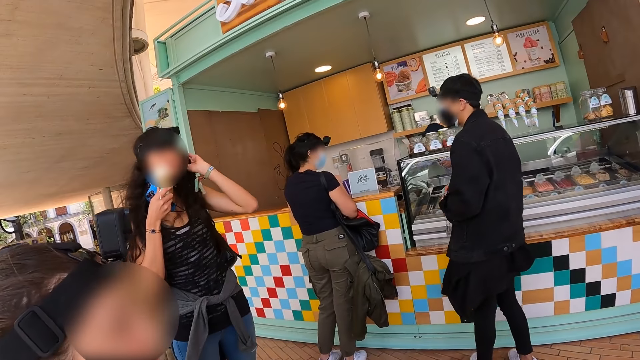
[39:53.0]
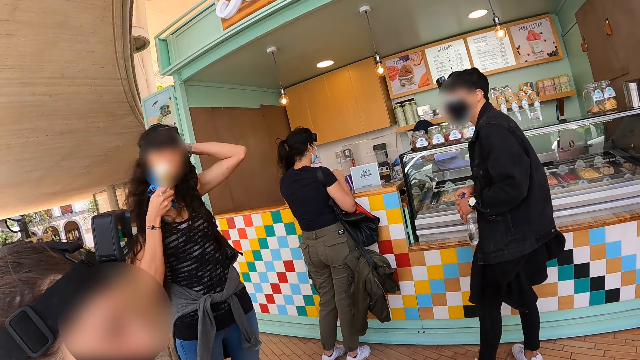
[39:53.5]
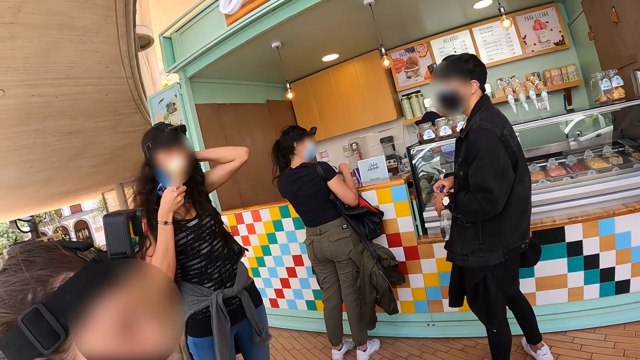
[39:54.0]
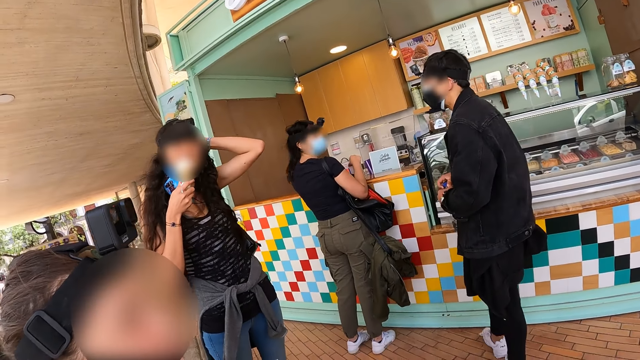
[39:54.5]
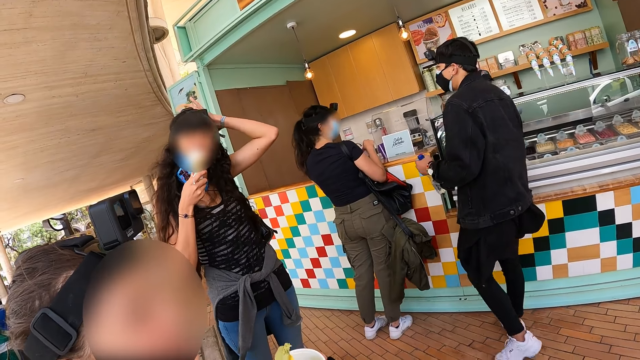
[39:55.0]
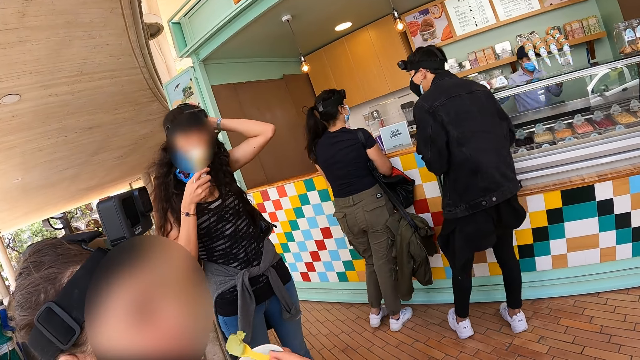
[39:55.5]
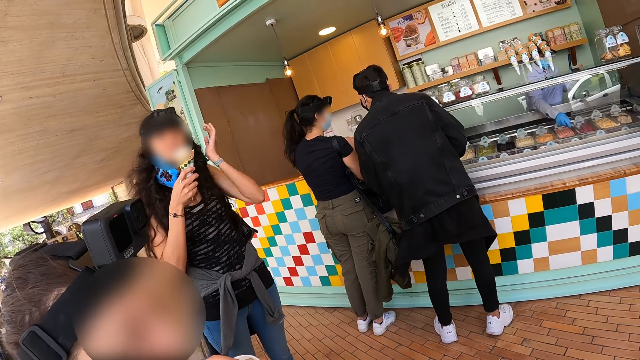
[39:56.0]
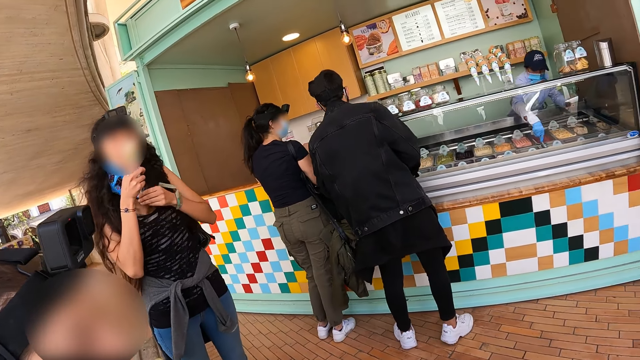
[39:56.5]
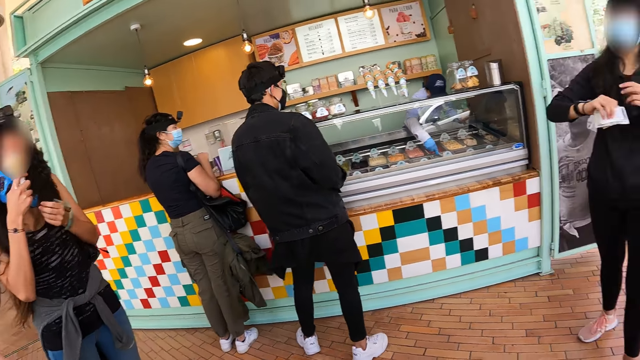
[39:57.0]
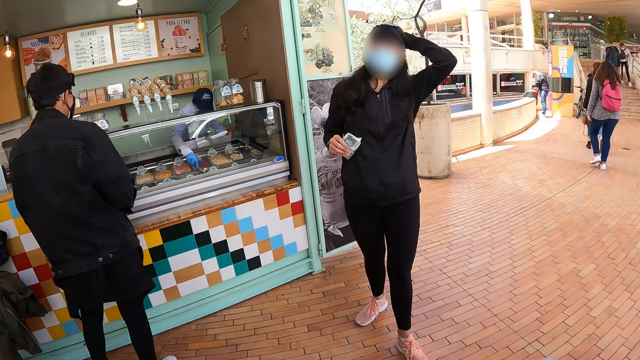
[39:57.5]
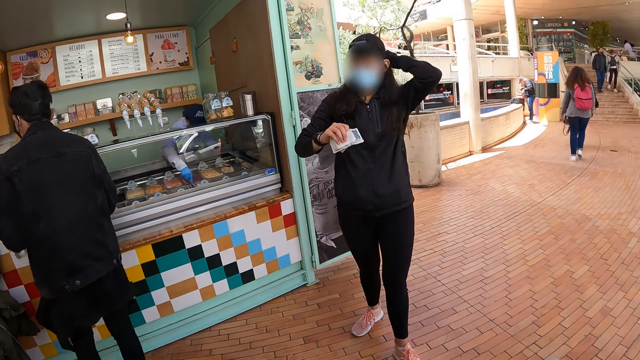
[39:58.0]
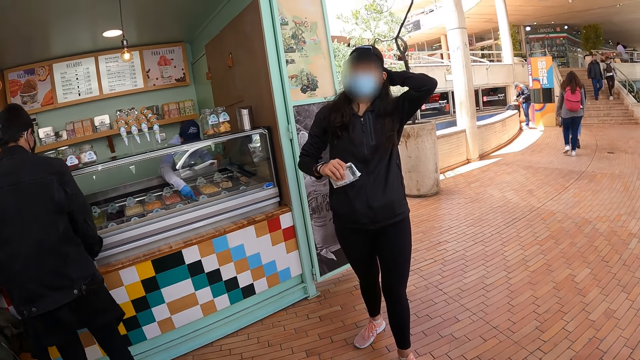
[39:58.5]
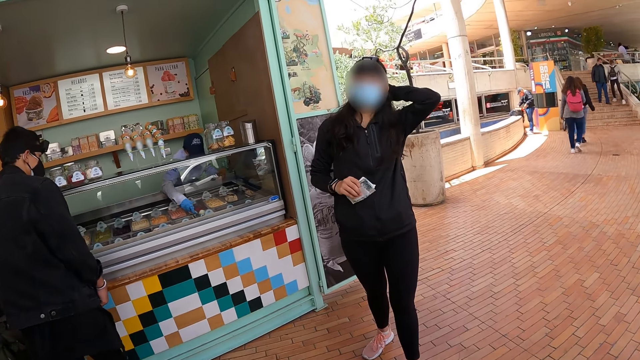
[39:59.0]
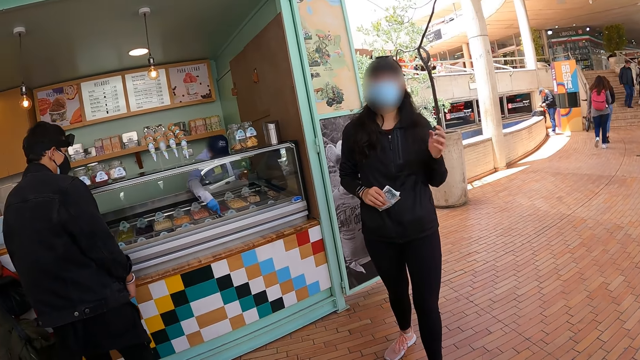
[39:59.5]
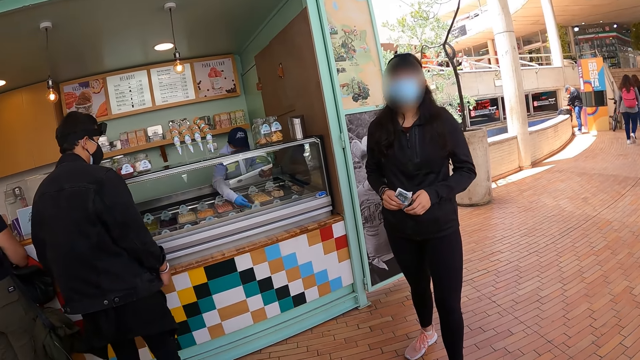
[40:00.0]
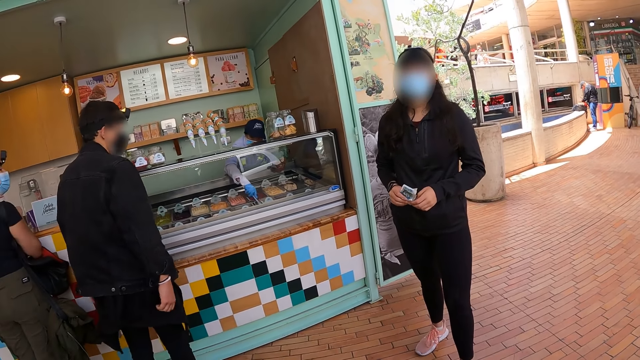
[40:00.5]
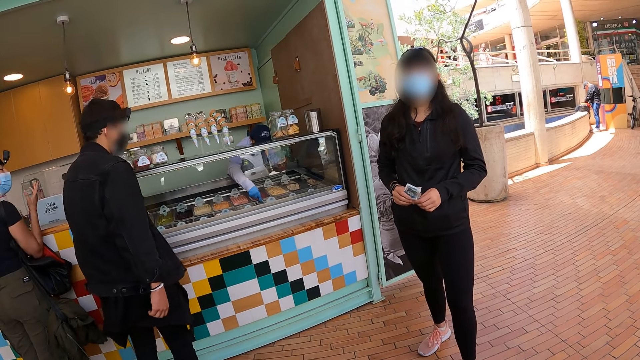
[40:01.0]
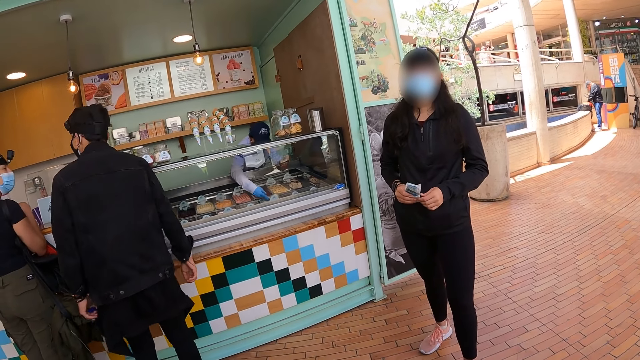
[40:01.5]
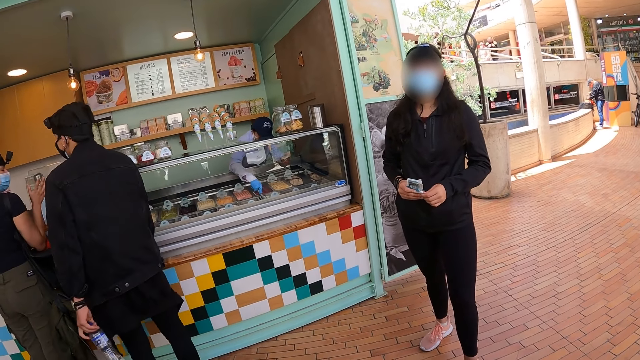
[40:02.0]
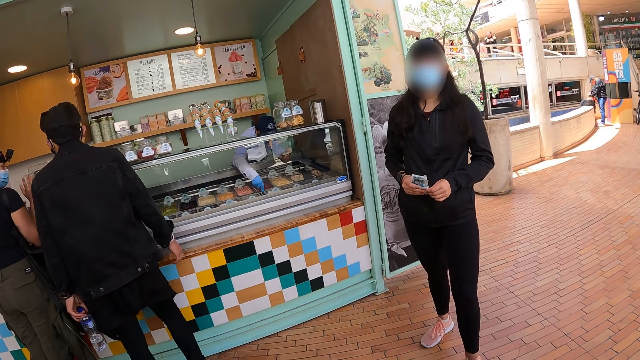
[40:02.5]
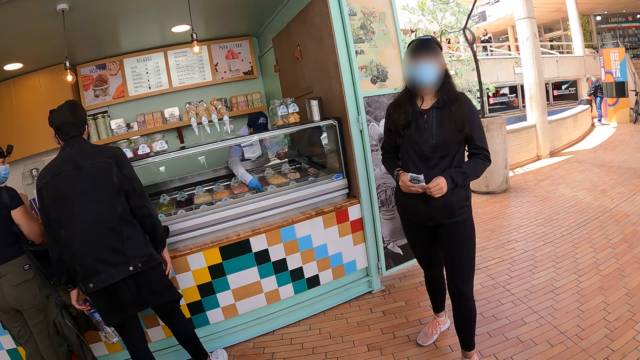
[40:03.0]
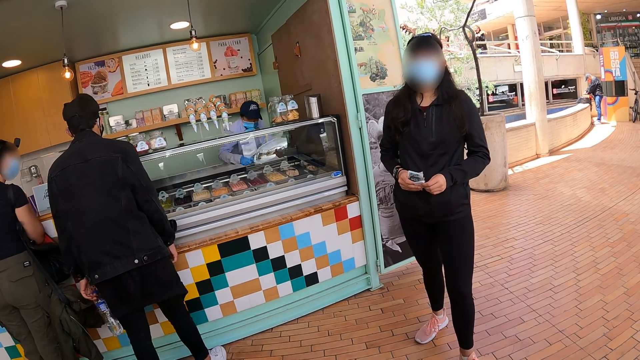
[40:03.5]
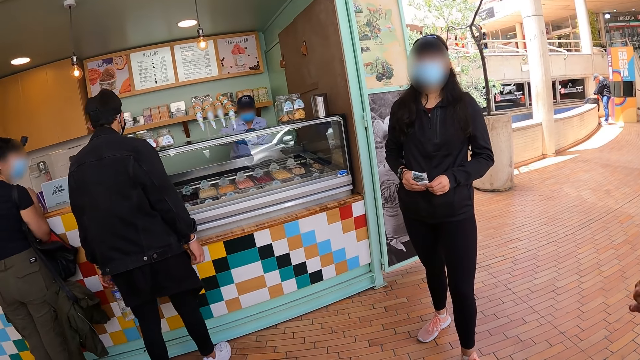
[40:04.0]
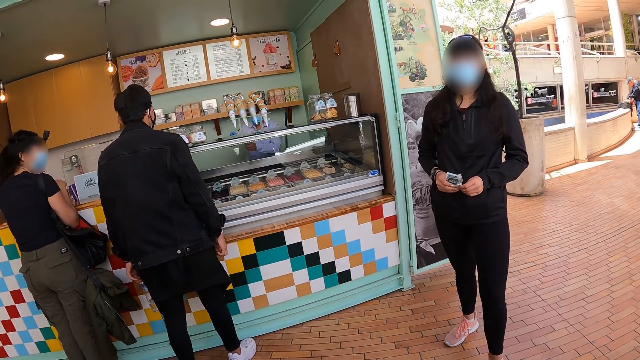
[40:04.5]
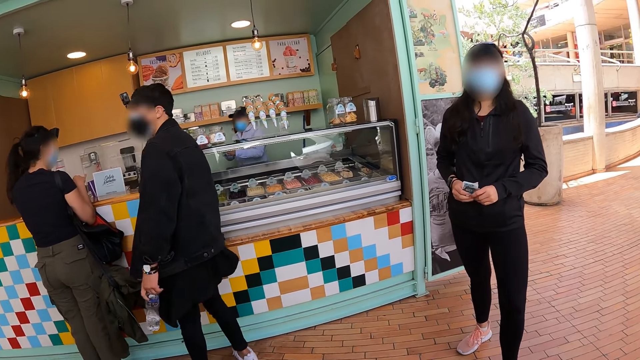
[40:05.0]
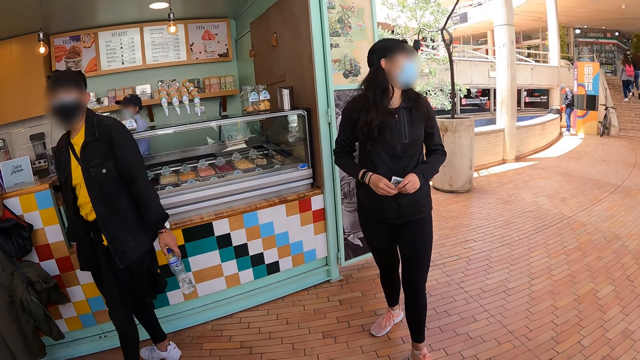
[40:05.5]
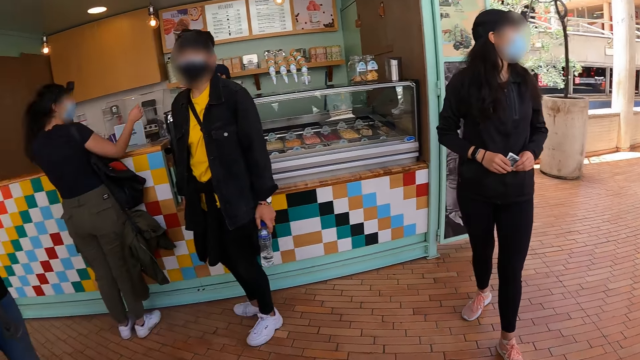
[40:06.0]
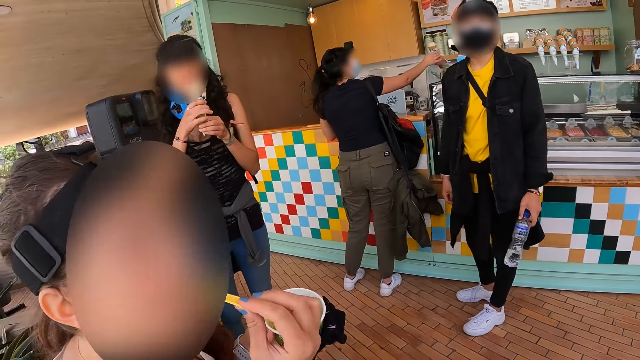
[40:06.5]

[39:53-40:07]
A woman touches her head and moves hair with a hand. Another woman eats ice cream. A third woman touches her head and moves a hand on her hair. The camera wearer stares at the third woman. A man turns around.

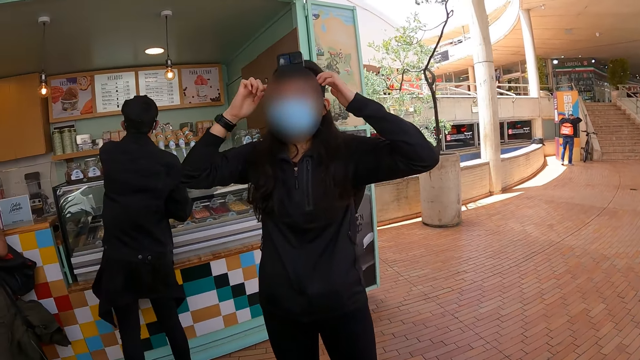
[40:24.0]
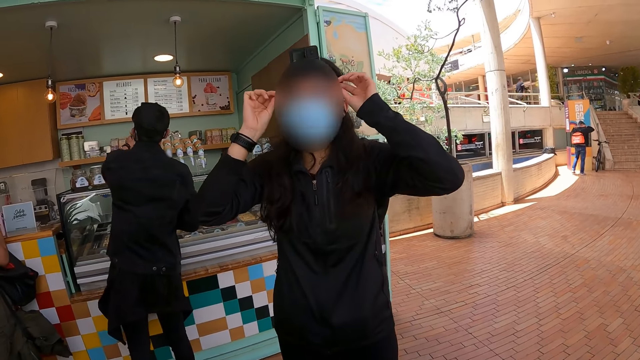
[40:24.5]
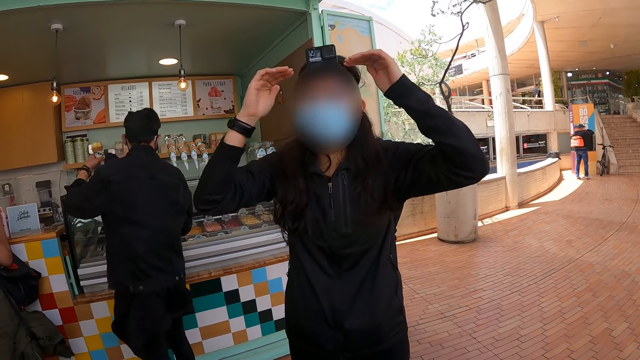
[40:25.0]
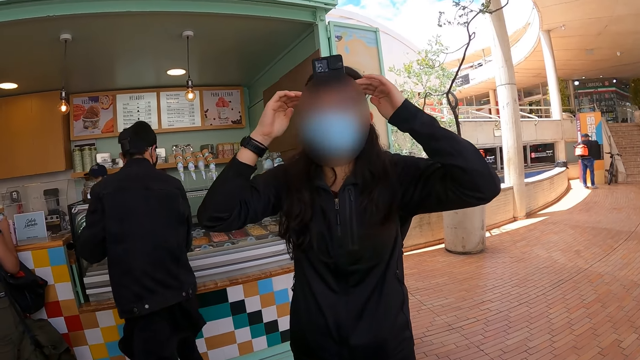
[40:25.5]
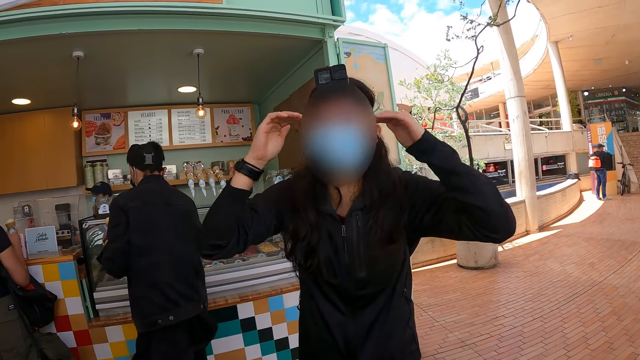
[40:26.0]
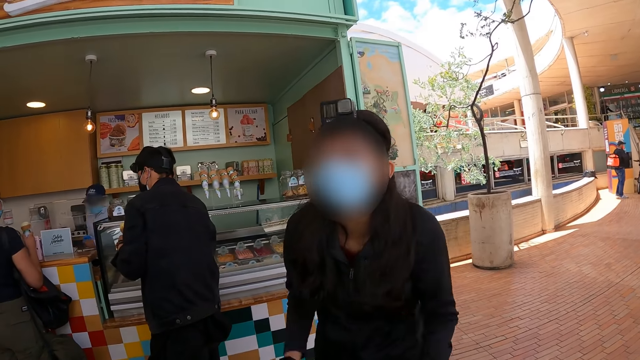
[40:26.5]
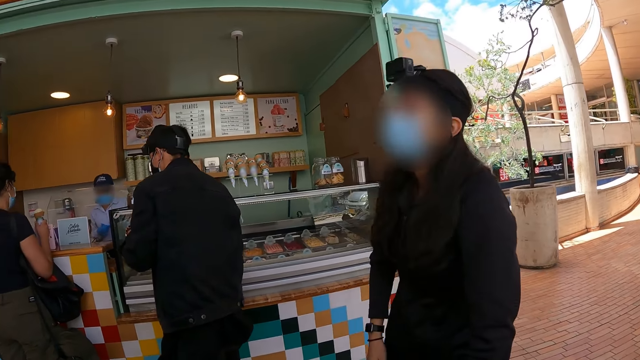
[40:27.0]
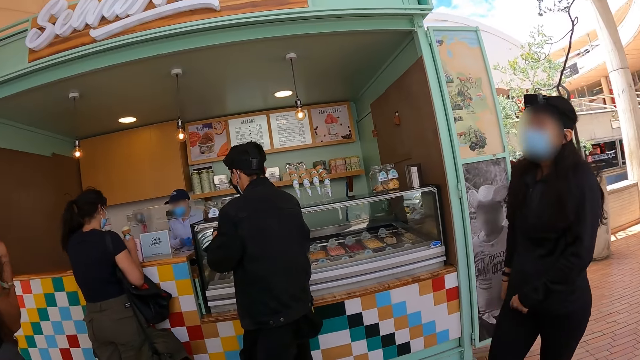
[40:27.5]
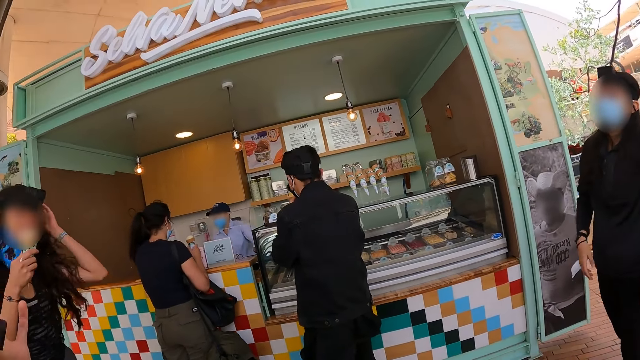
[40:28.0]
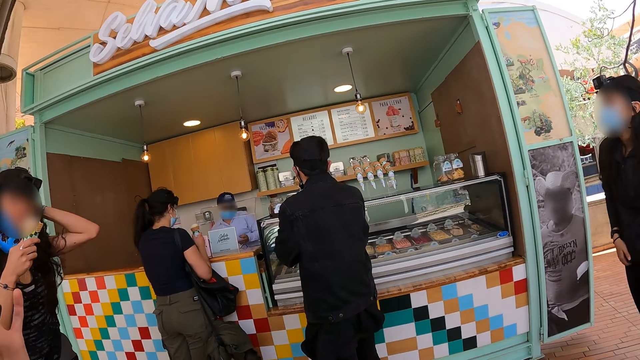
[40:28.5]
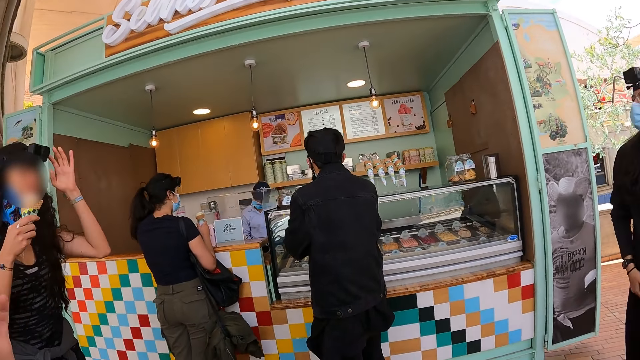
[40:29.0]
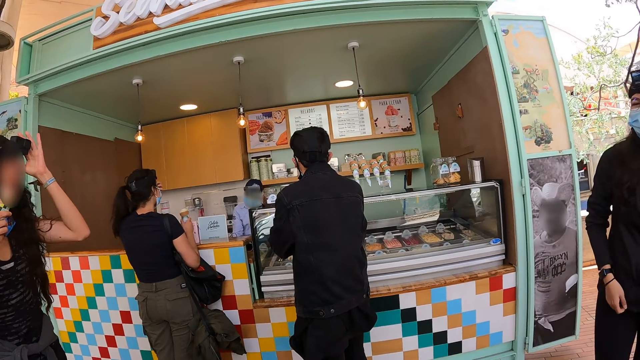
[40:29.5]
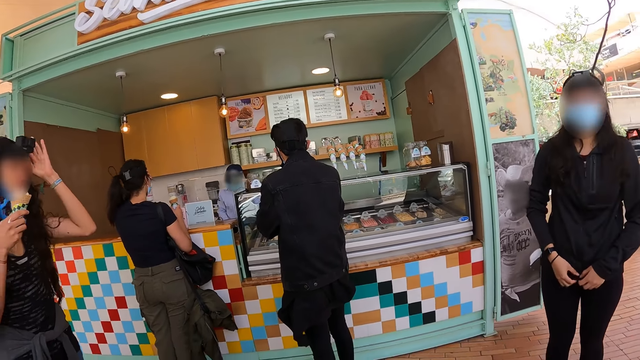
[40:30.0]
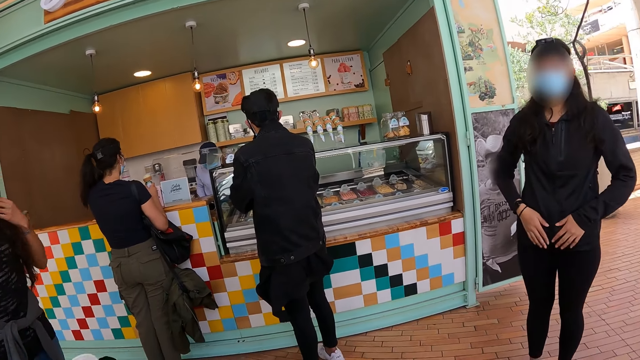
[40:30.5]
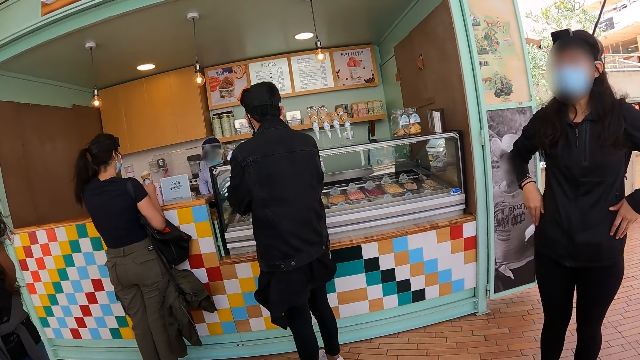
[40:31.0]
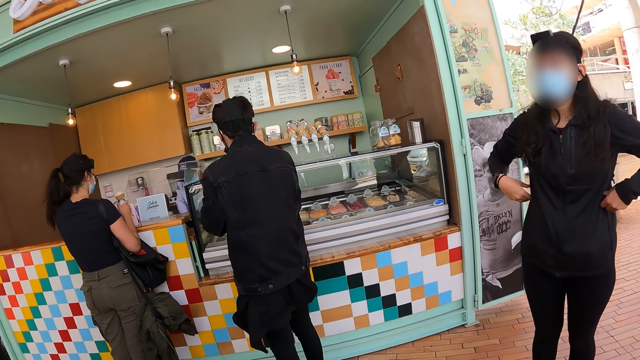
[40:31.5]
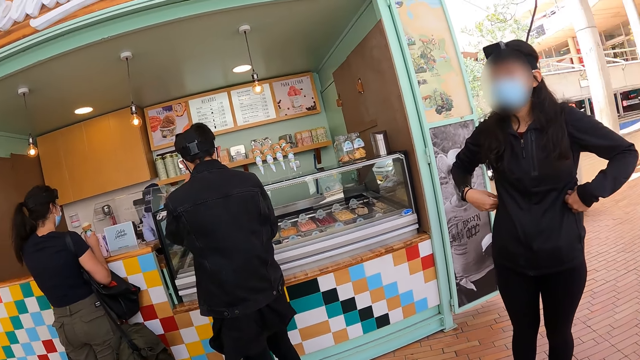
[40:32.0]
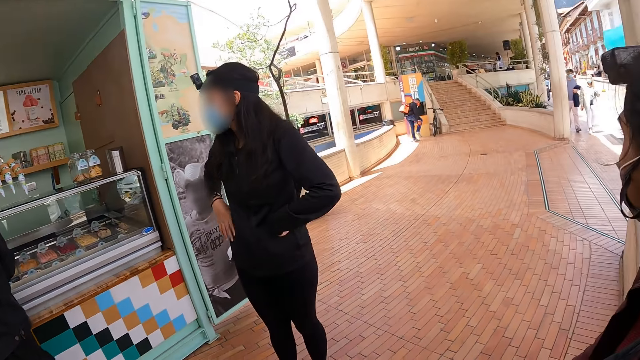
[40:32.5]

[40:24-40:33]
A woman moves hands. Another woman touches her cap. The camera wearer stares at a man.
